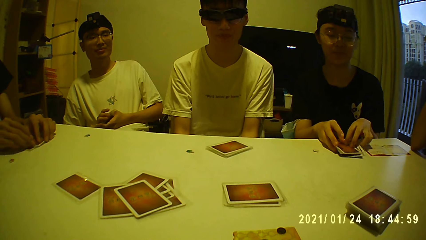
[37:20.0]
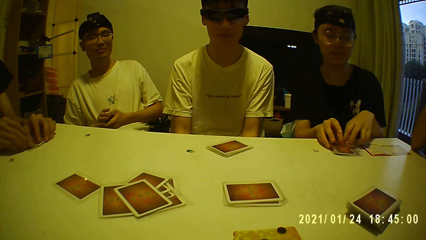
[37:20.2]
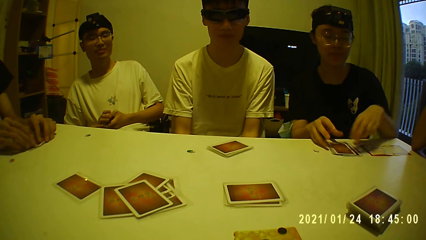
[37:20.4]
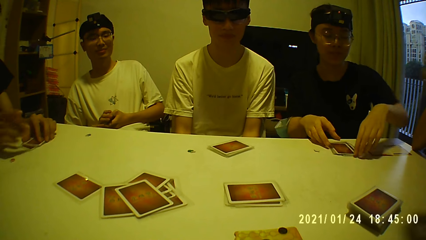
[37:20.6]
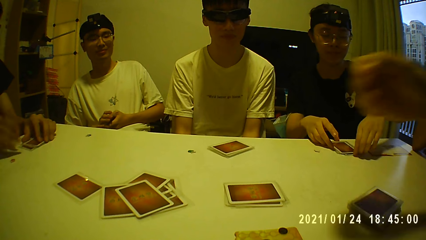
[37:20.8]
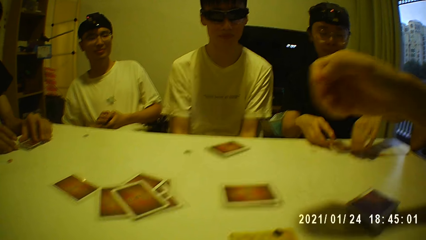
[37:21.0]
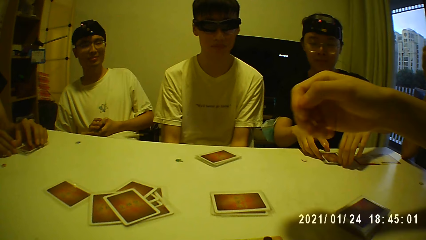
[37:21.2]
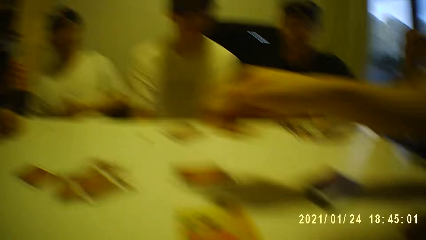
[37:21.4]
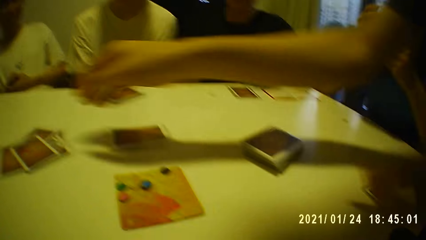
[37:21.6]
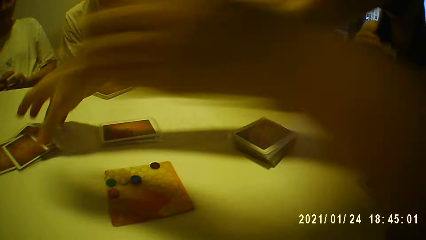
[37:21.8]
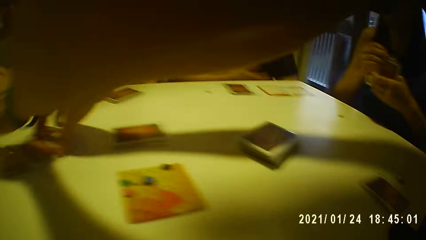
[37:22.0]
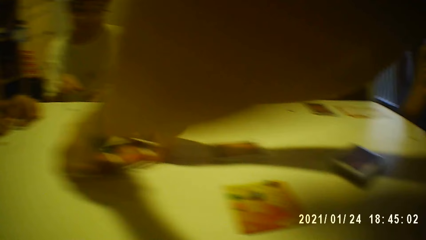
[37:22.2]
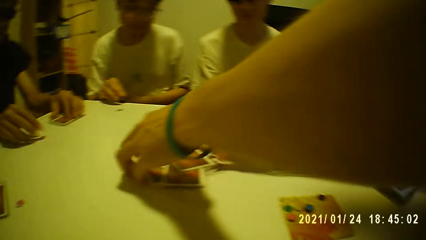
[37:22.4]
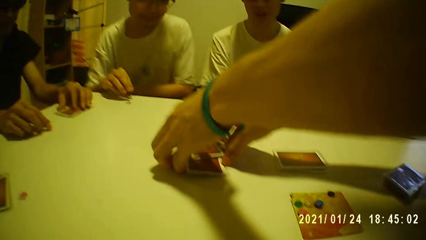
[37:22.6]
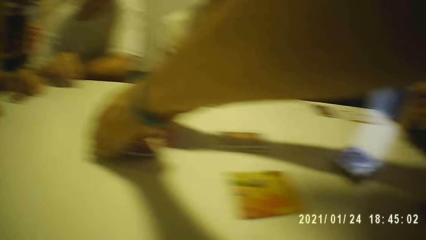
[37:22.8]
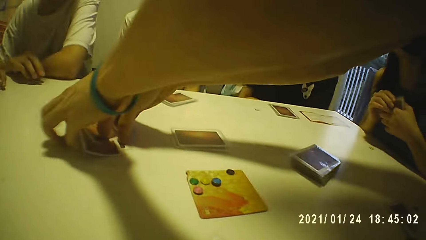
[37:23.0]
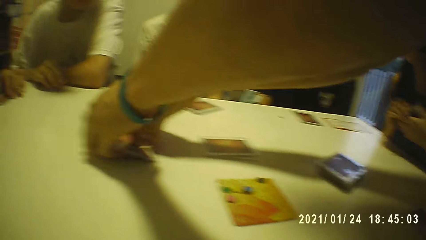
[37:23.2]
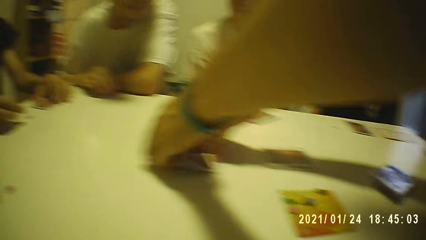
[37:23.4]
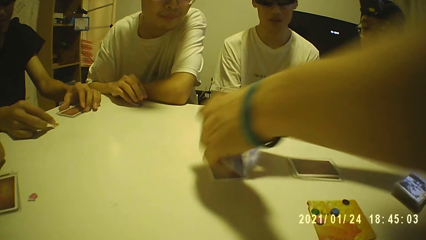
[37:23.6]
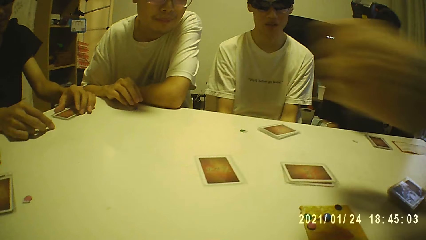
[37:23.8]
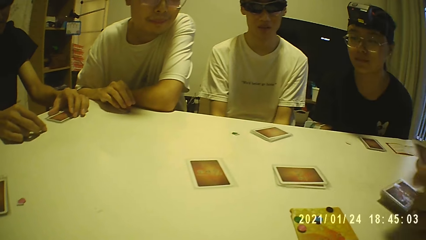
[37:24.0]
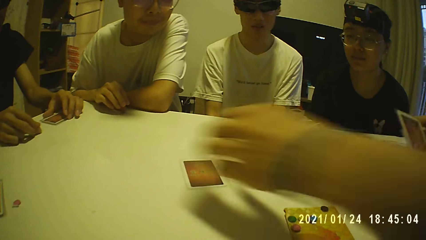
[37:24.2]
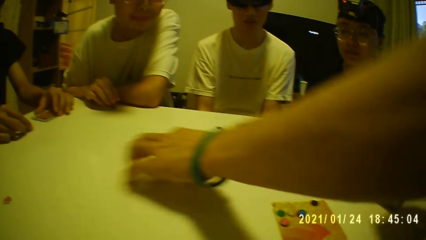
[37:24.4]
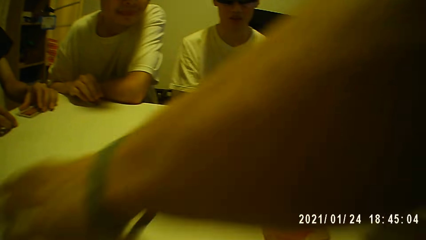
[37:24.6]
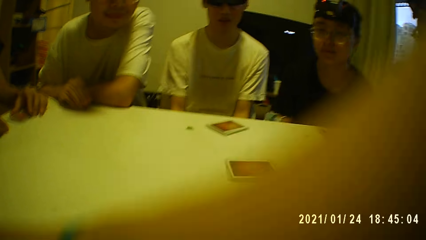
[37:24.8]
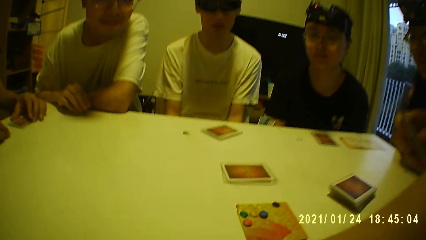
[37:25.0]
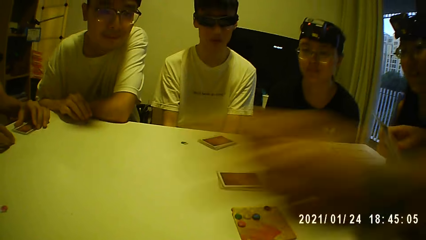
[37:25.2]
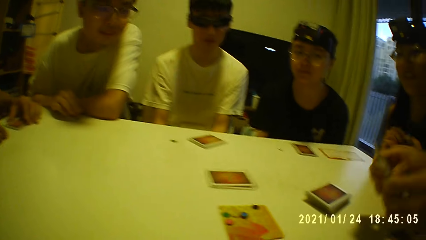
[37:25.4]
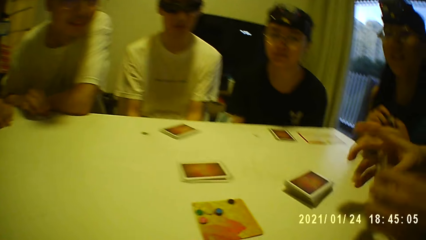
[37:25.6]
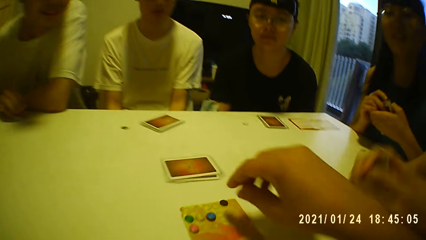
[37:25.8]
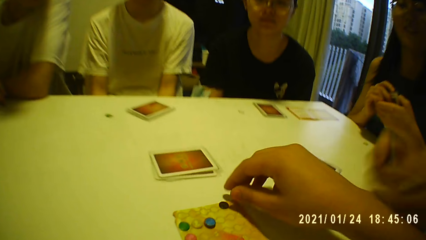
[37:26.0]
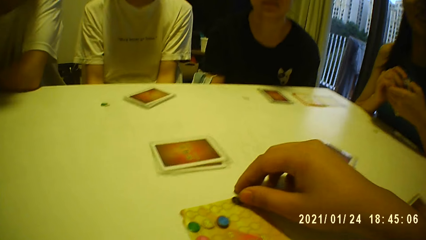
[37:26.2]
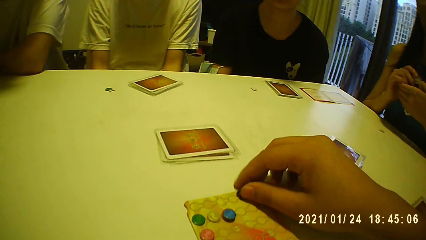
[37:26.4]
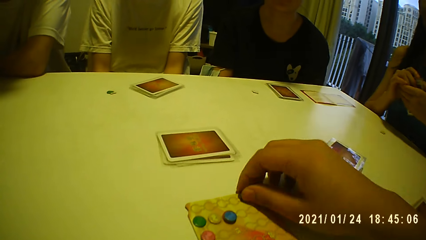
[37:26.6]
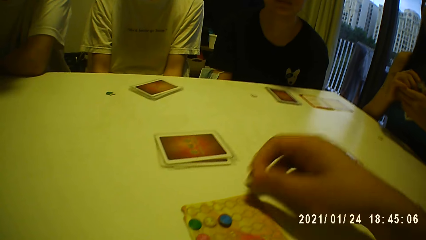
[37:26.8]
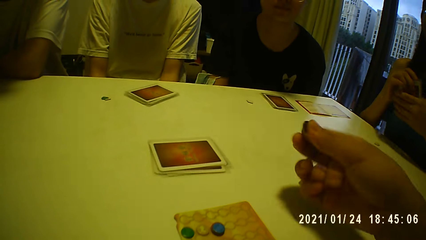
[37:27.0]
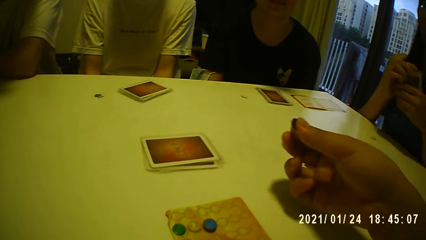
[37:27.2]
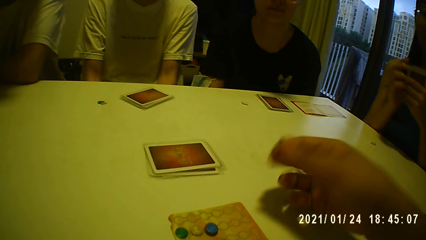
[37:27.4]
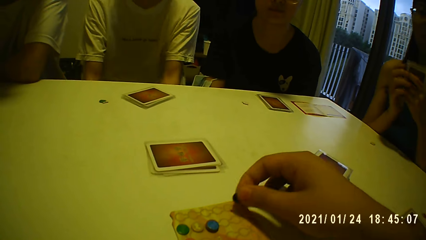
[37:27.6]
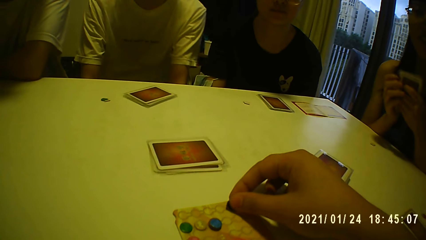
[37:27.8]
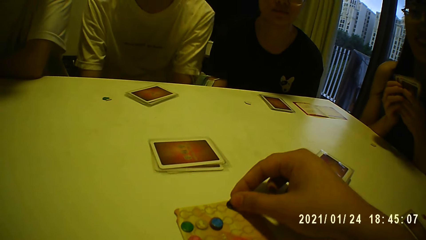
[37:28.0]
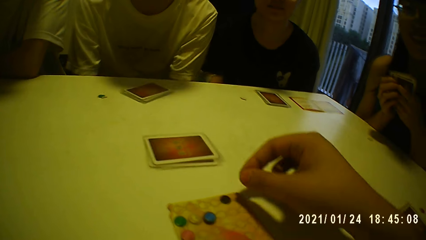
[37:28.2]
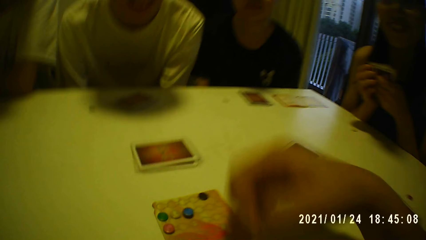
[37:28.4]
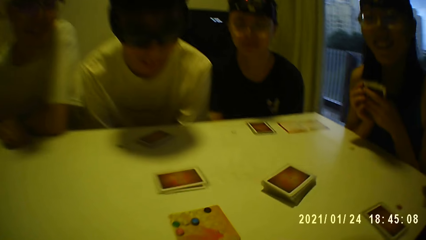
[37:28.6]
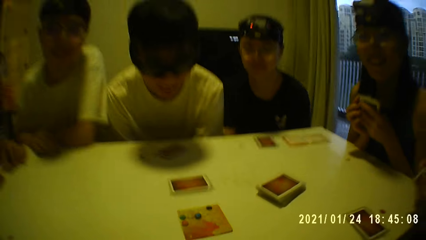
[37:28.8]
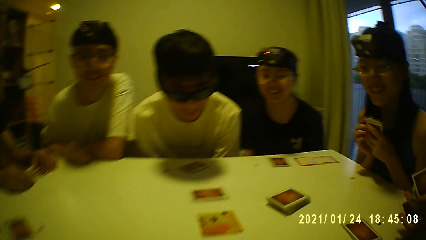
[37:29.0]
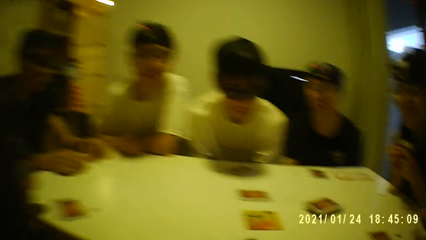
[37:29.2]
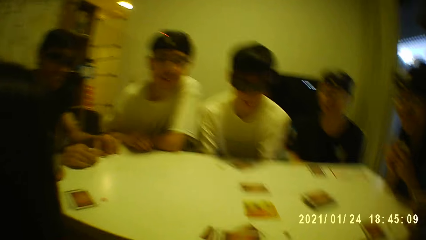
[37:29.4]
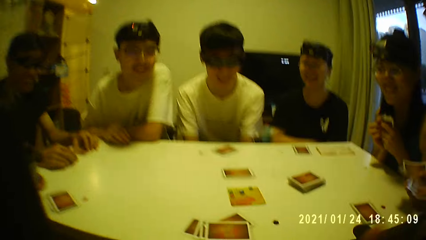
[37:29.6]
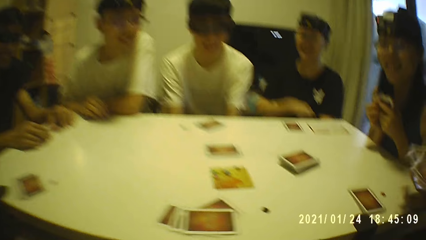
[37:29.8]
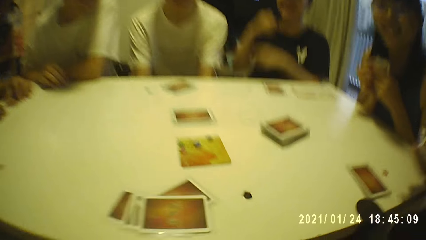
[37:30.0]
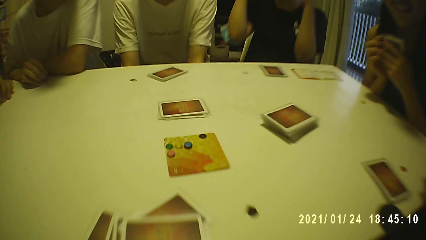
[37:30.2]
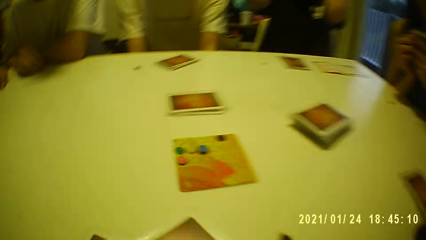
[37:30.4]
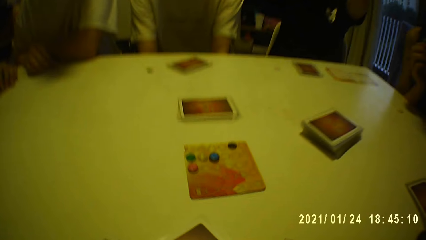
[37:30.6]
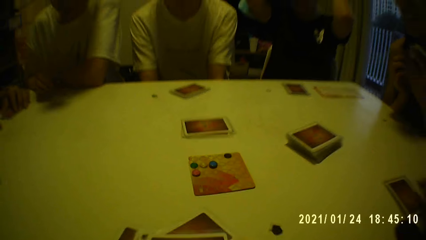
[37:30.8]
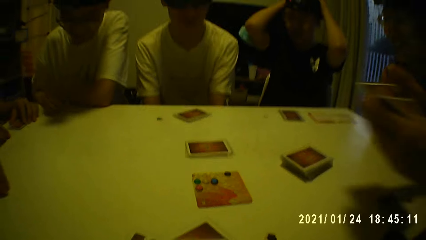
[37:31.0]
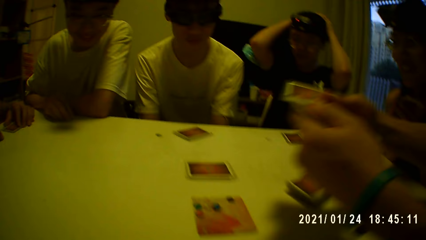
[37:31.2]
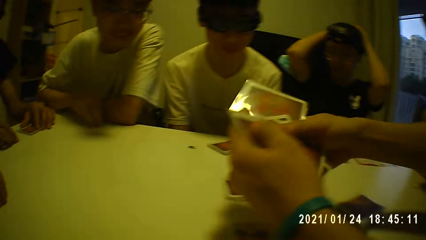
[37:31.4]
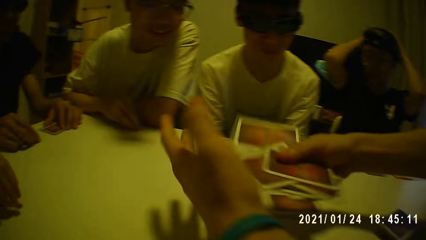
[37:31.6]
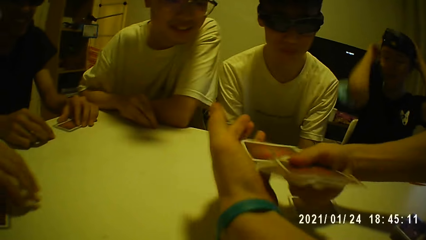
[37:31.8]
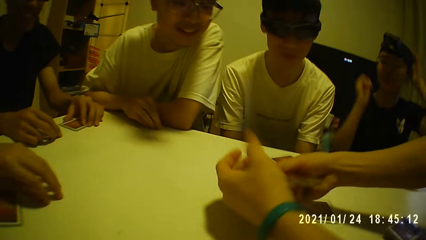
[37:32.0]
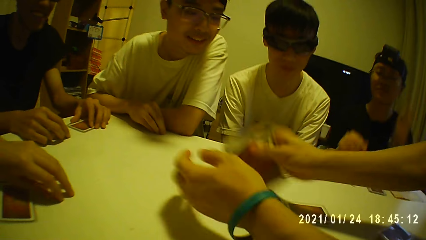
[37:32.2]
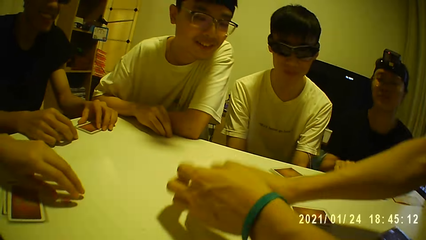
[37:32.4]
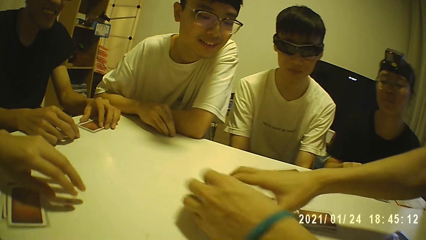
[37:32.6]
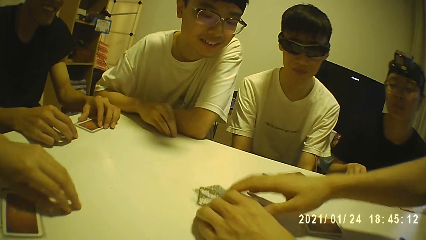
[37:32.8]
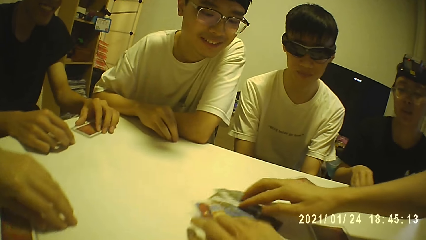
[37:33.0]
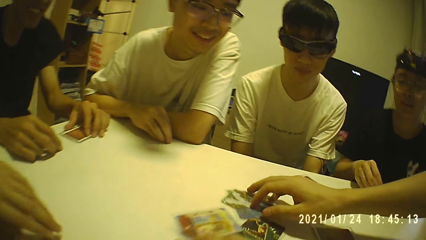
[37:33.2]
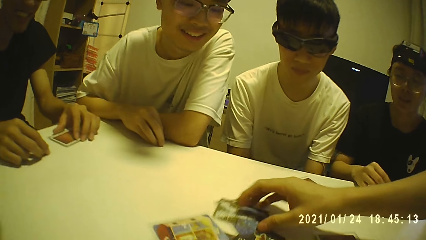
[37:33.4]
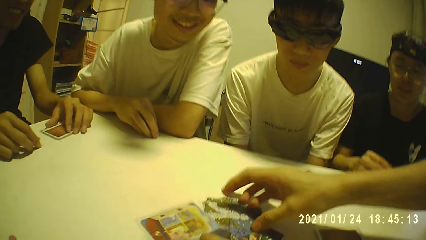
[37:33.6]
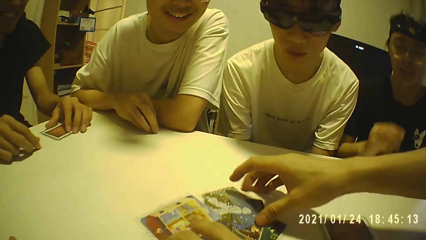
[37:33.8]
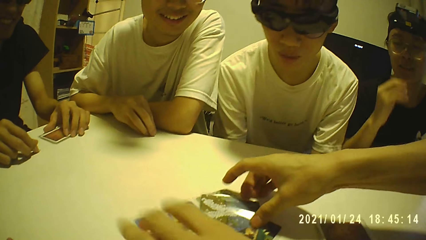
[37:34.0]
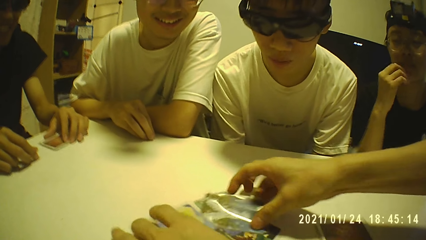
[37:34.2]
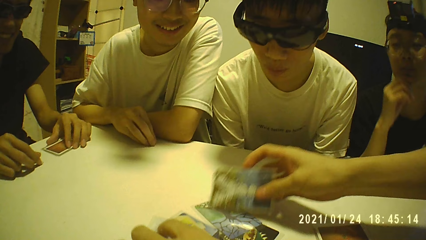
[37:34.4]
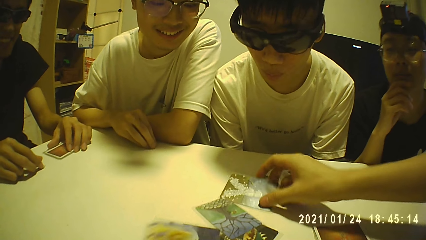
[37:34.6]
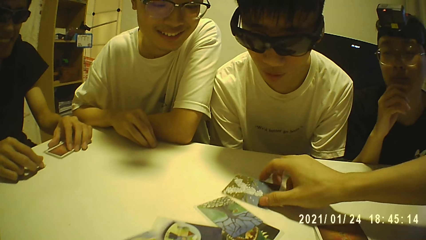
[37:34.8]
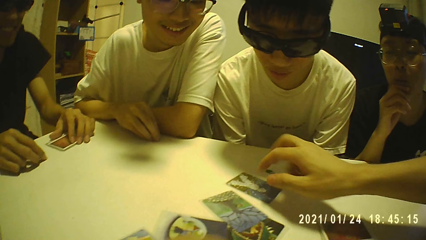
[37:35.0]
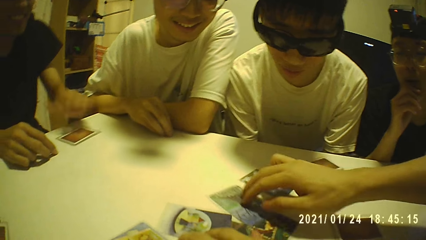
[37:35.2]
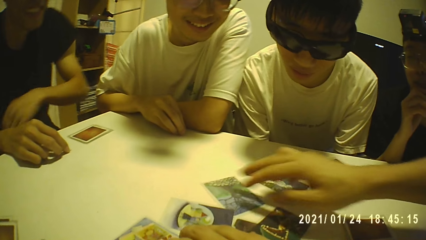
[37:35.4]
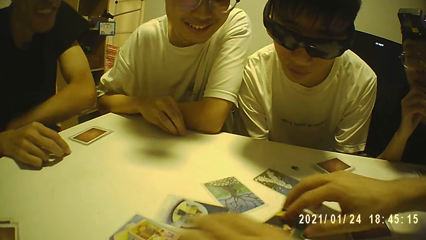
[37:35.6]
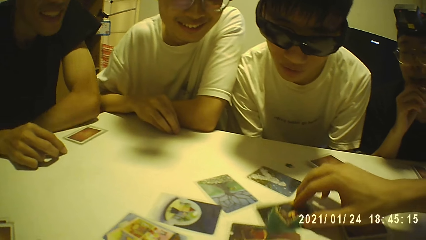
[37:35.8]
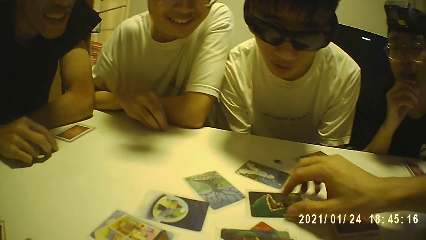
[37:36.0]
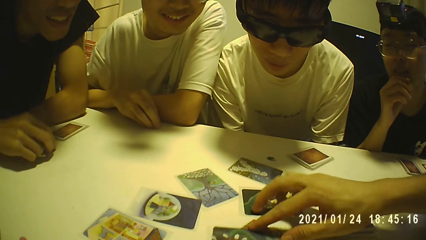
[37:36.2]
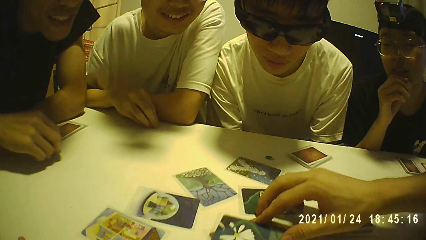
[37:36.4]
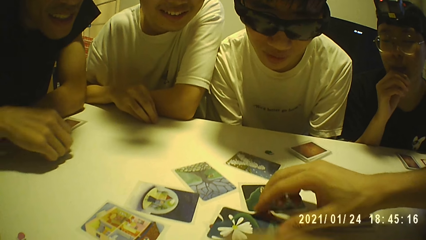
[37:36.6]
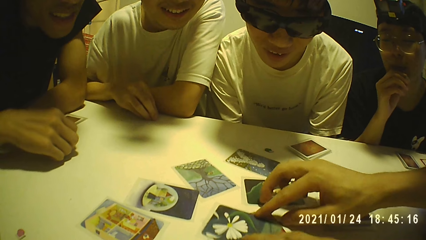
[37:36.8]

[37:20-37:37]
A woman places the game cards on the table with both hands. A person picks the card. A man picks game cards from the table with both hands. The camera wearer picks the game tile from the game tile with his right hand. He places the game tile in his right hand on the game card. The man arranges the game cards with both hands, places the game cards on the table with his right hand, and moves the game cards on the table with both hands. He spreads the cards on the table.
